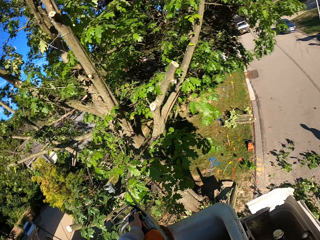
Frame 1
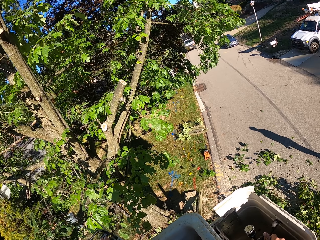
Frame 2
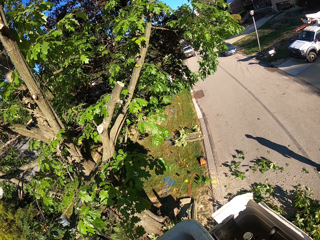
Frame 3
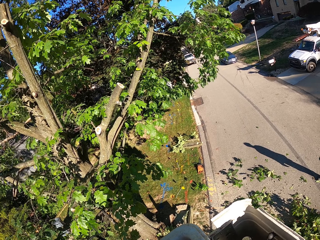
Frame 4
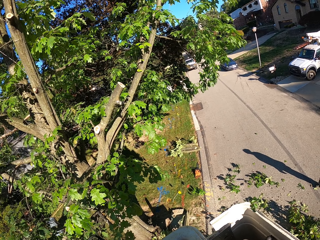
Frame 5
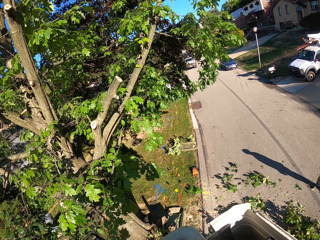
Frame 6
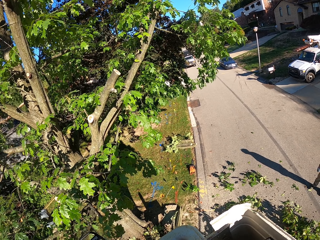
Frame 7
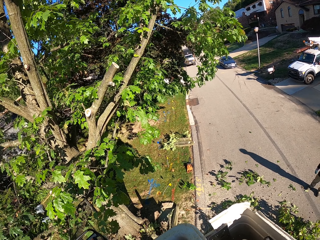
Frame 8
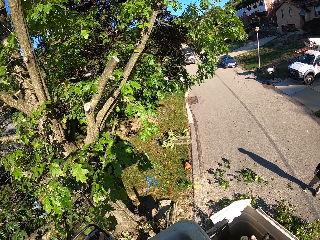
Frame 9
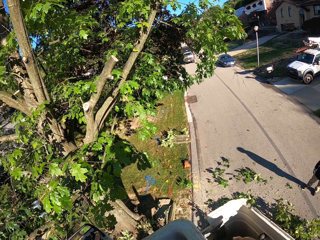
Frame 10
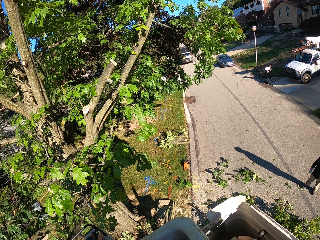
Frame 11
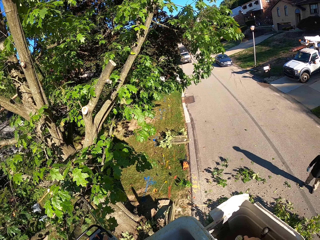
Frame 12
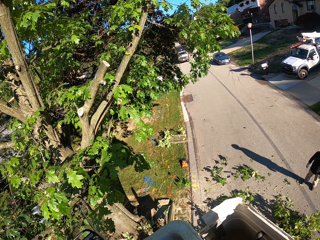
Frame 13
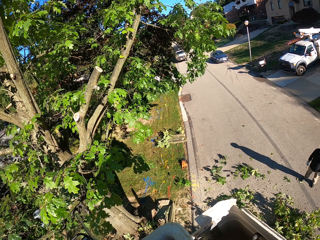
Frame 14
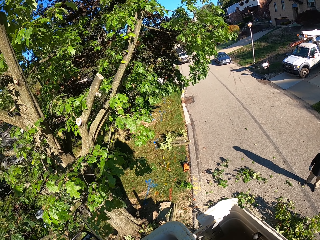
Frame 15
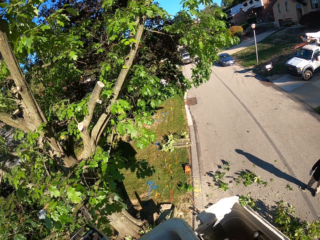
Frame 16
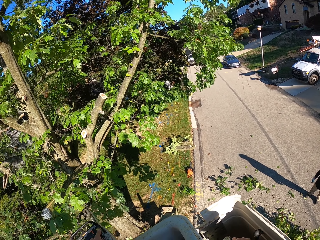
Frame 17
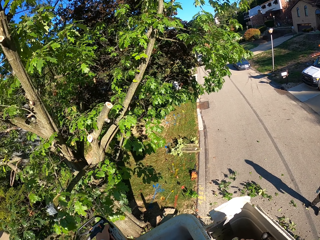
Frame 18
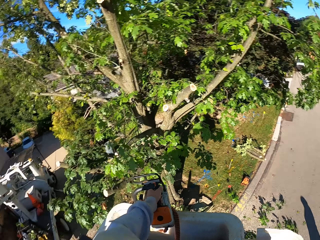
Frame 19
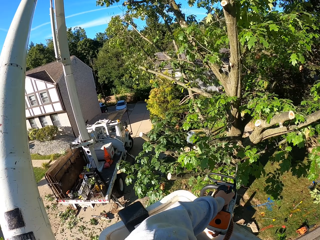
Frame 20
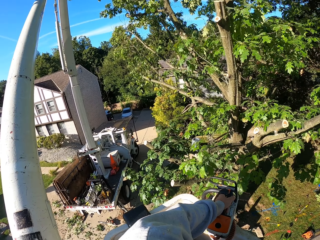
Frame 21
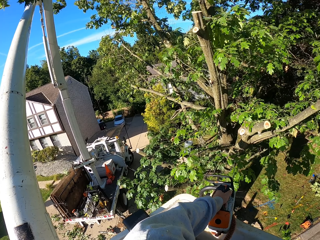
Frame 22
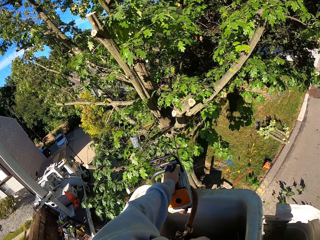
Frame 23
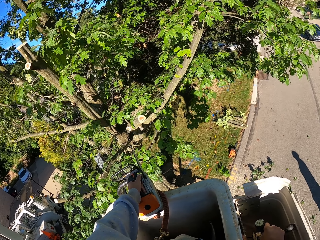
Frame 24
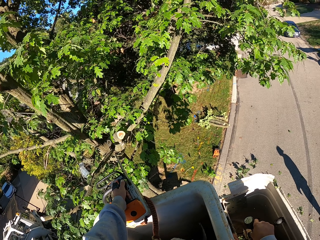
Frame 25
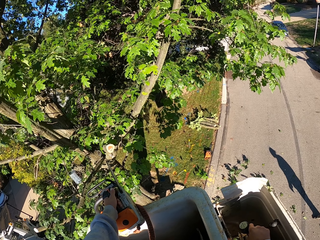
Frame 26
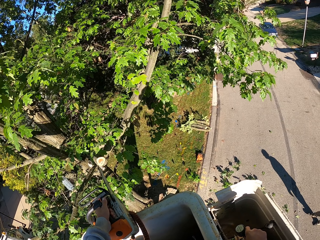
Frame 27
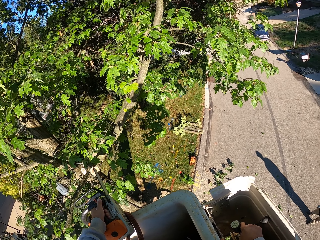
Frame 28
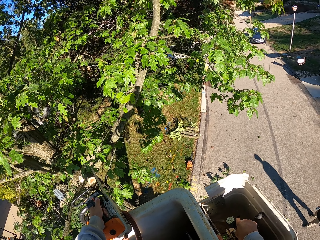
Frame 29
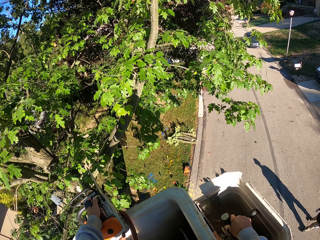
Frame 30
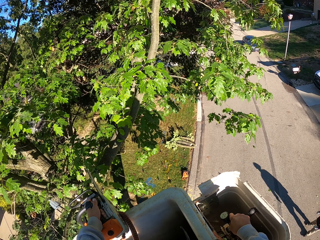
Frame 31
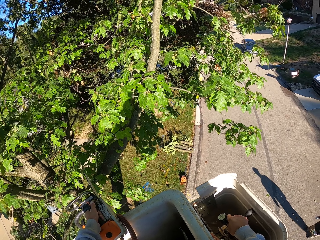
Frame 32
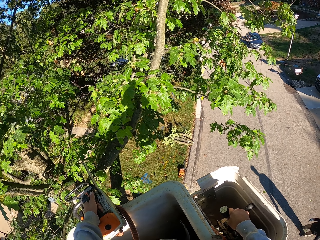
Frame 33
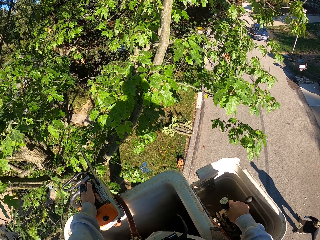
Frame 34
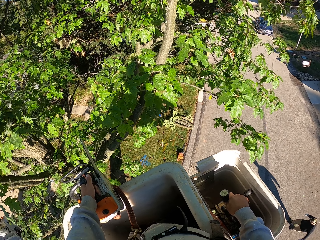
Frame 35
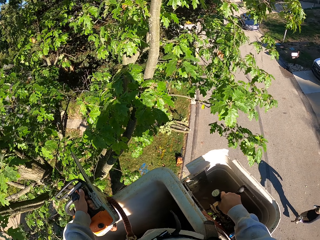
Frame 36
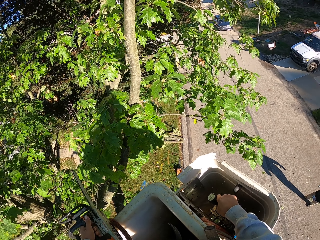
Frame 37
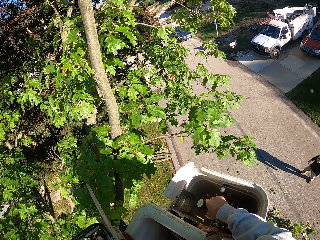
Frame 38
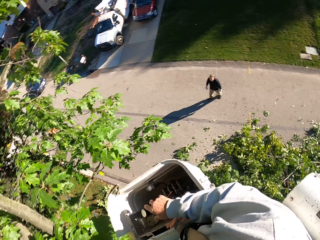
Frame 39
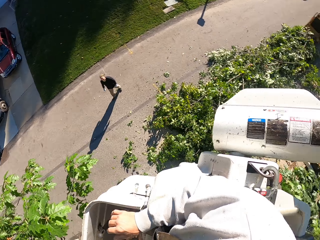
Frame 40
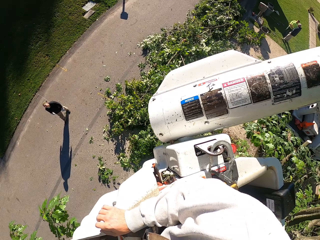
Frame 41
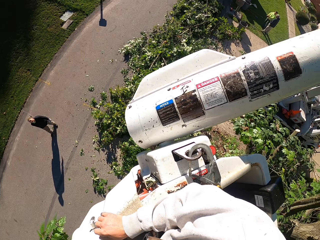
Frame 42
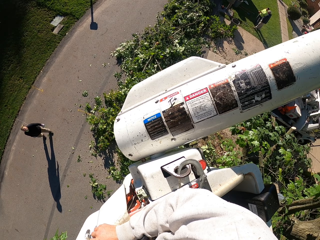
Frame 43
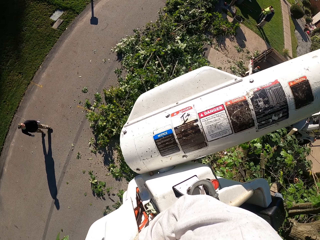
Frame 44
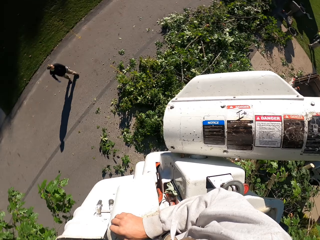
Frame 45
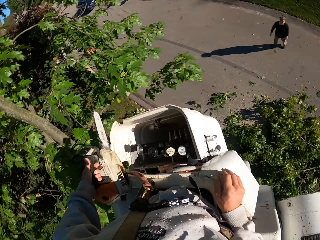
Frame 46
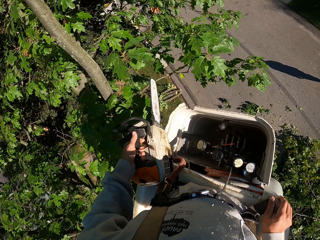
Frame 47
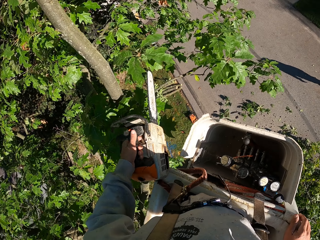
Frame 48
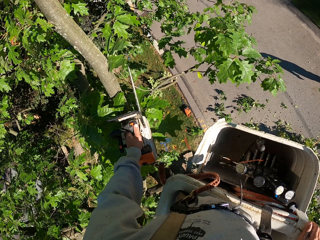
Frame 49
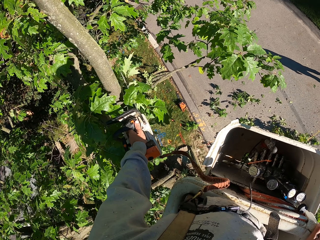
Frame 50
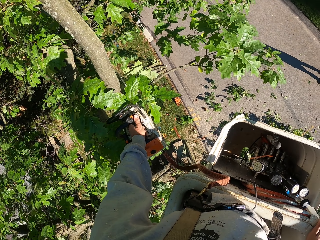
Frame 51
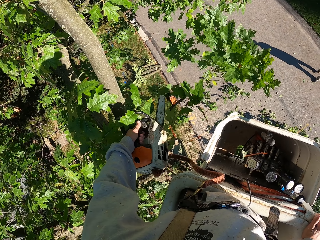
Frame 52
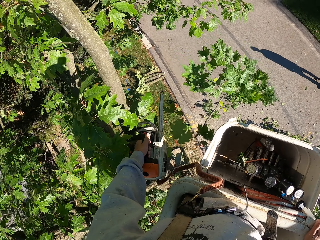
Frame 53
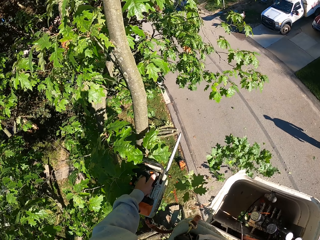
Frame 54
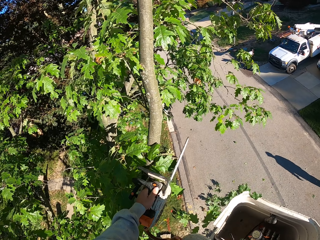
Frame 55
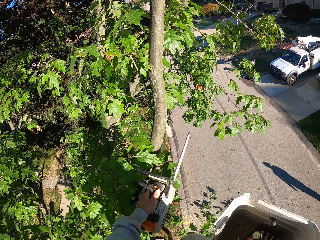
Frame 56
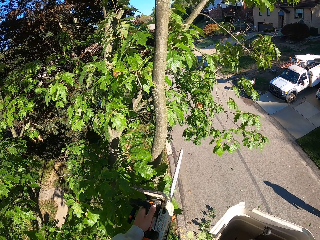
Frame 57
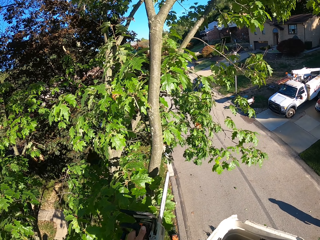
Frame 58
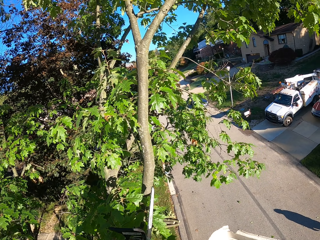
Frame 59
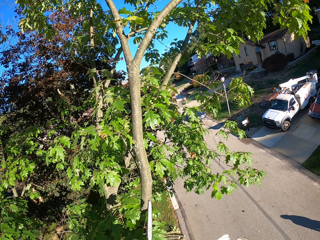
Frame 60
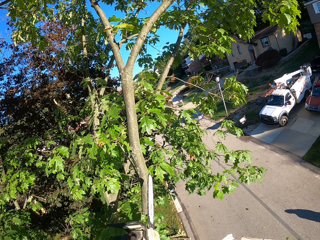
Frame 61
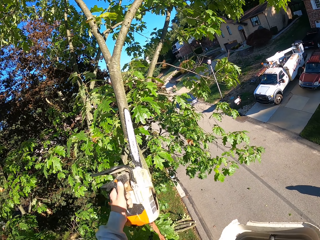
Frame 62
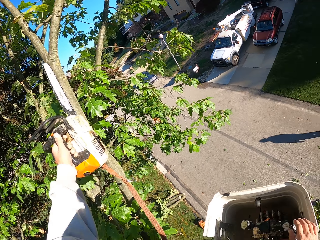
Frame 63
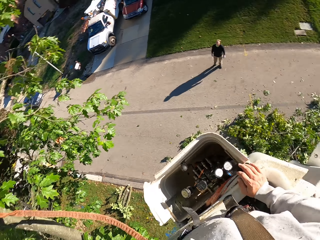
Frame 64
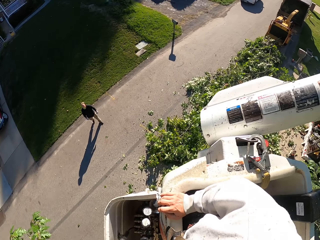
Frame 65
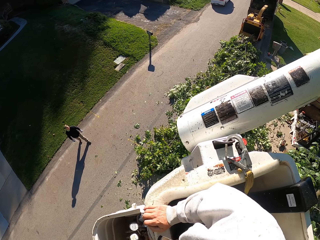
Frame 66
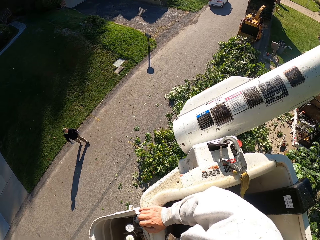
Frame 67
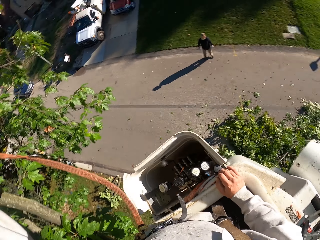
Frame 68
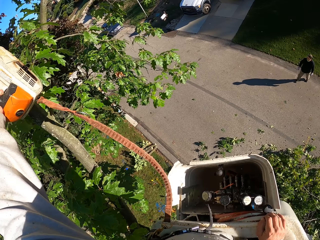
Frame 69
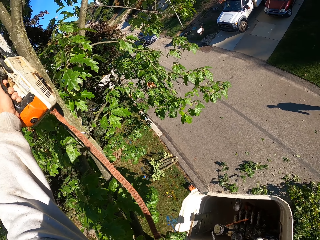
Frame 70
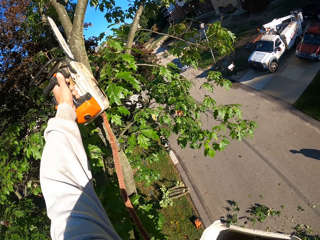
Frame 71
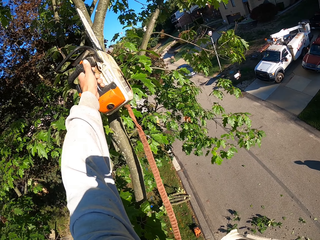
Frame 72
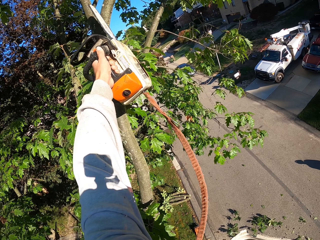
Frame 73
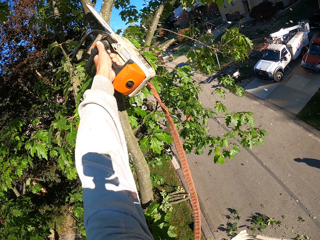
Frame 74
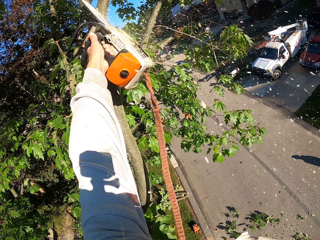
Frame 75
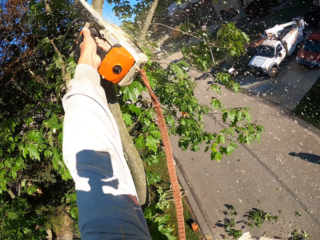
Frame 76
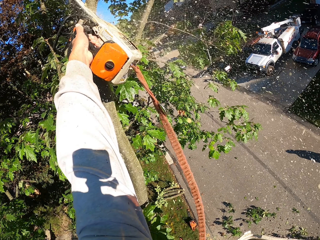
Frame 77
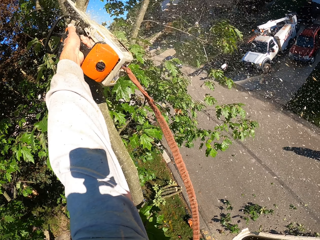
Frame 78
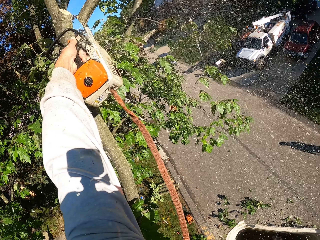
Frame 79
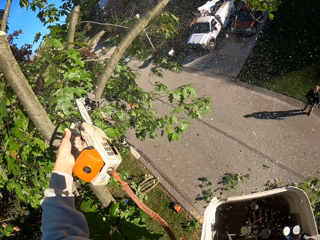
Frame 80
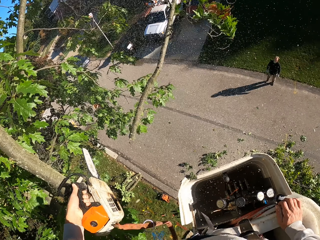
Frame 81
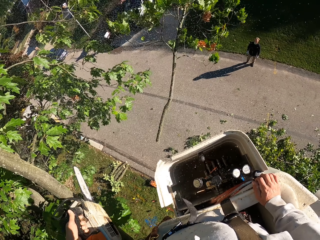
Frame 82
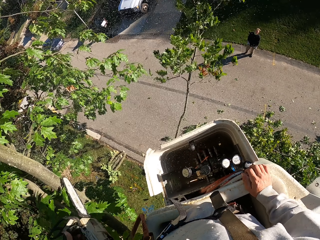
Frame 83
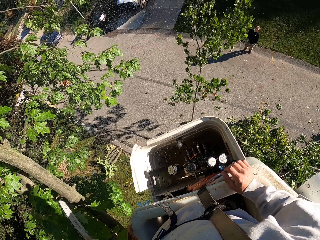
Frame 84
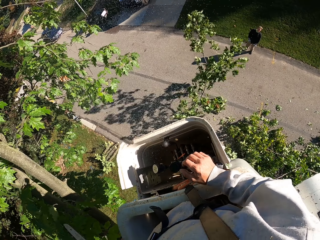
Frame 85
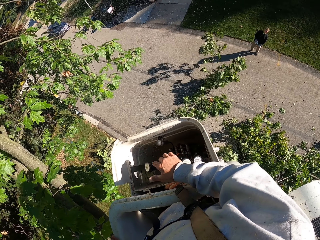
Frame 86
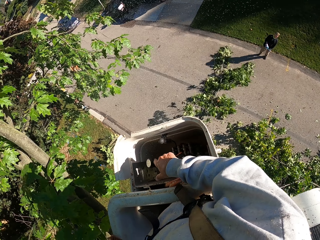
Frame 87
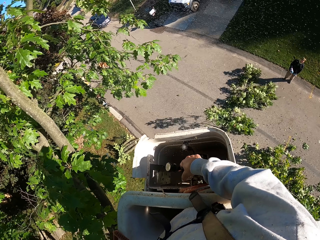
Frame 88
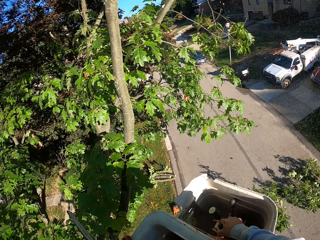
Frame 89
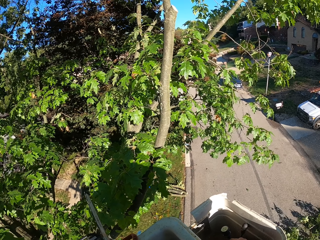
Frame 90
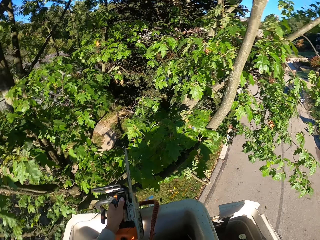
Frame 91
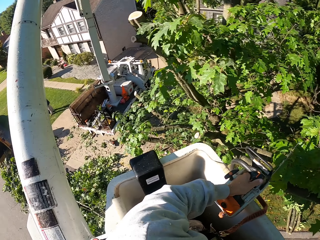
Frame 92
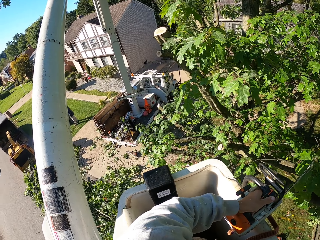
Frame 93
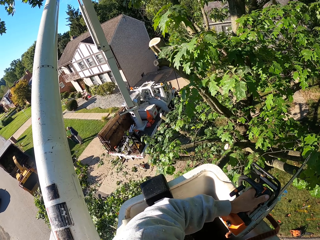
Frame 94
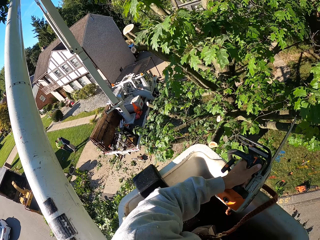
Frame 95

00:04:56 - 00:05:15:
The camera wearer operates the crane with his right hand. He moves towards the tree using the pneumatic elevator. He looks around. He cuts a branch from the tree with the chainsaw in his left hand. He cuts a branch from the tree again. He operates the crane with his right hand.

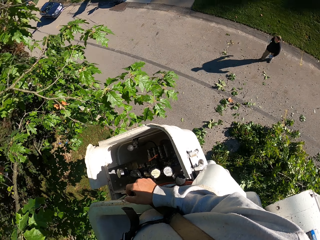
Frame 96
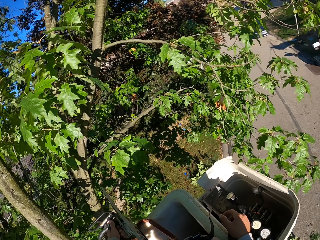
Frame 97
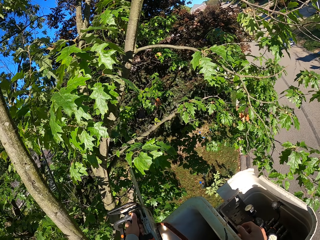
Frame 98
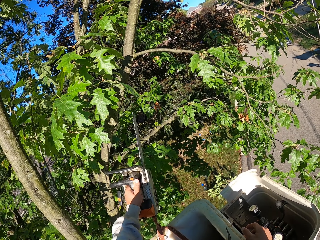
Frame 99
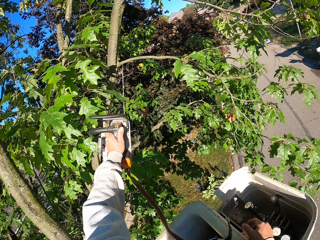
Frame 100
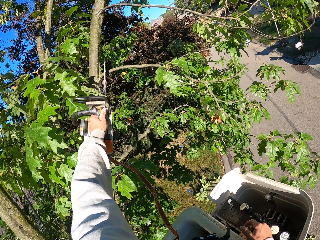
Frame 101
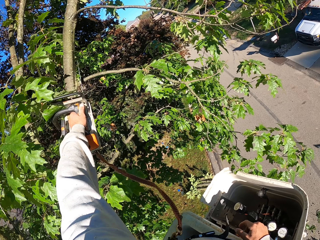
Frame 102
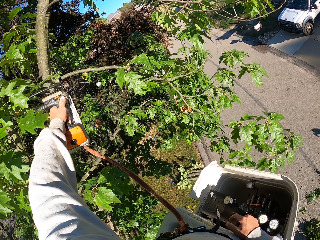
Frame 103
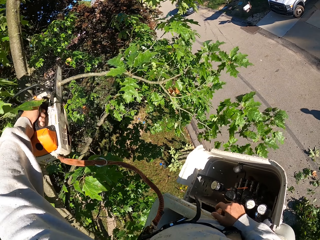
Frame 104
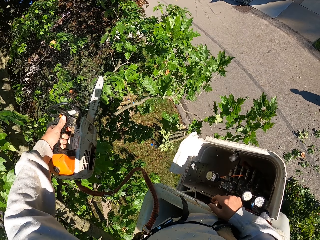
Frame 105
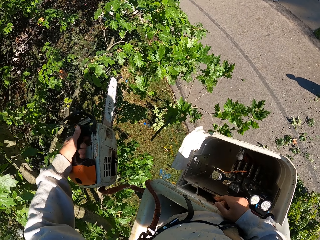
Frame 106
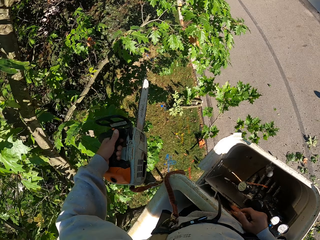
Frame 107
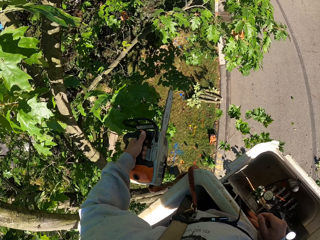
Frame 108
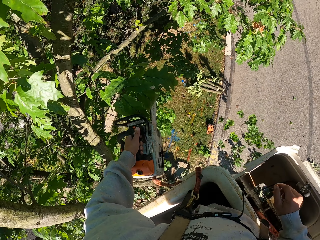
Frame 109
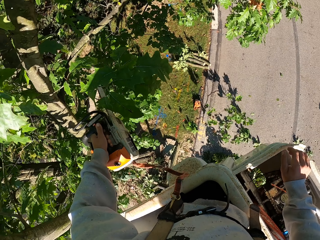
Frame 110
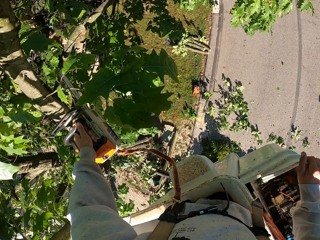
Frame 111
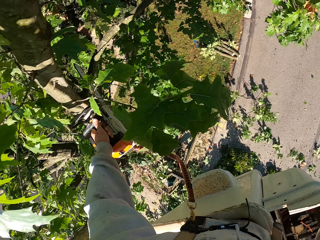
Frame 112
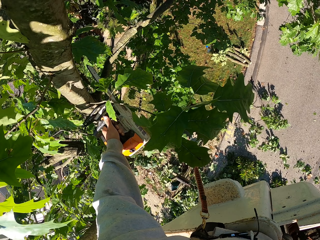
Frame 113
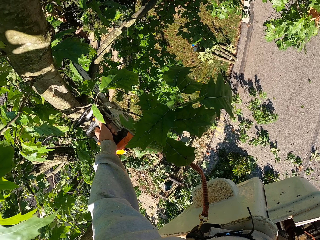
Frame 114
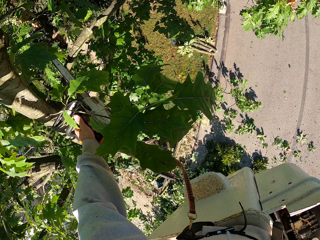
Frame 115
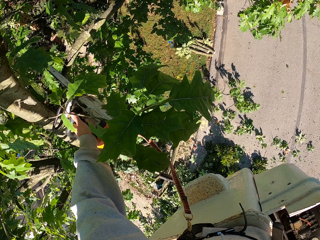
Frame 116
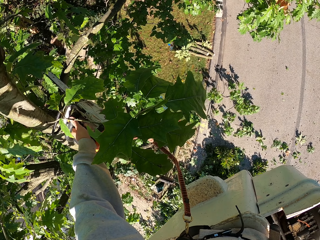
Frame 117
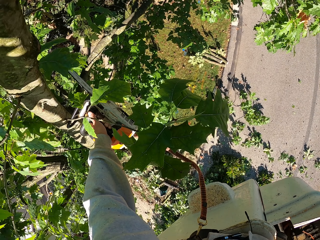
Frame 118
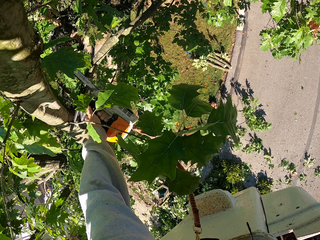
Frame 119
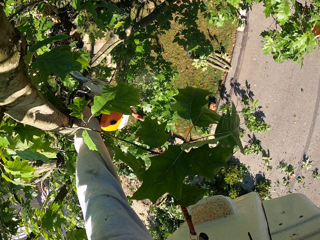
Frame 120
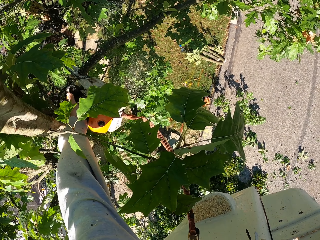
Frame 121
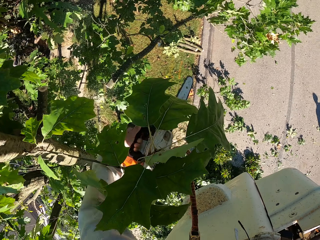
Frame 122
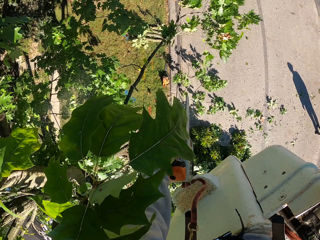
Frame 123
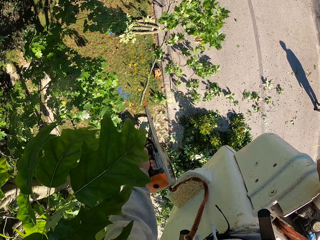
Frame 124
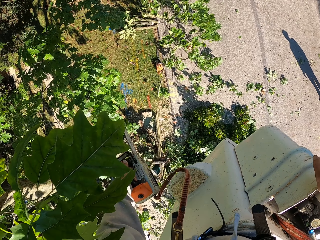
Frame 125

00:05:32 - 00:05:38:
The camera wearer cuts a branch from the tree with the chainsaw in his left hand. He does this again.
